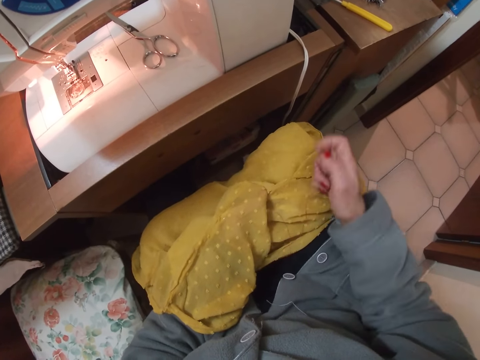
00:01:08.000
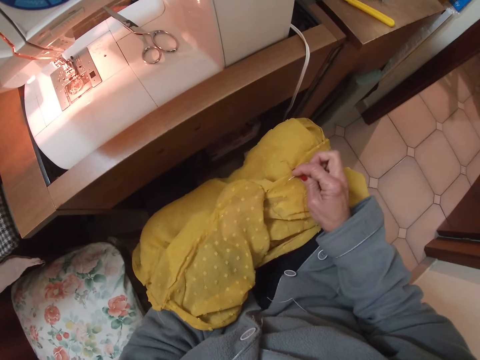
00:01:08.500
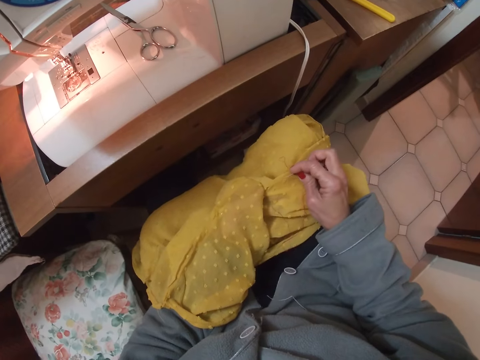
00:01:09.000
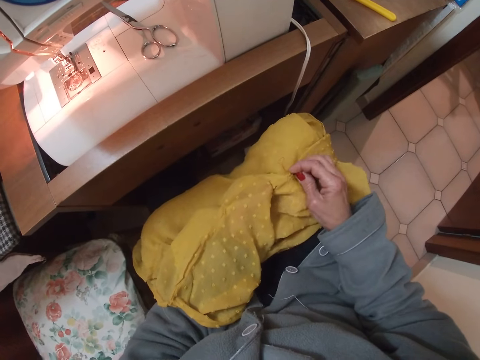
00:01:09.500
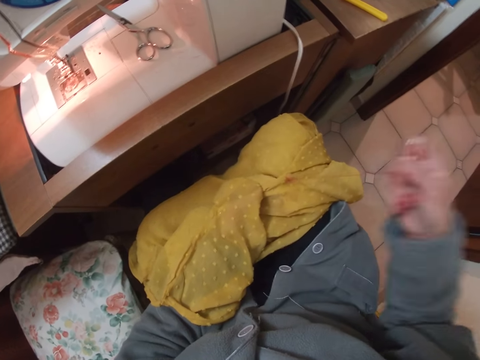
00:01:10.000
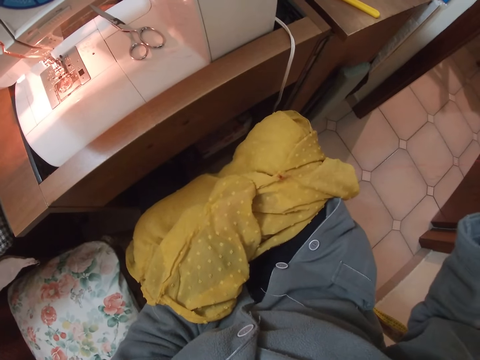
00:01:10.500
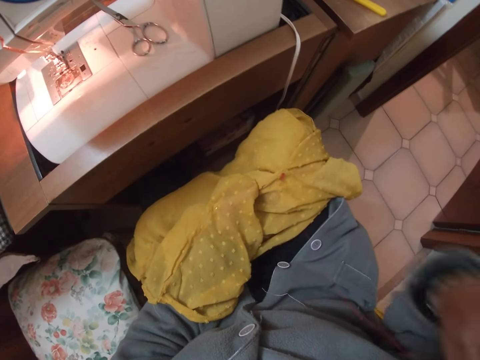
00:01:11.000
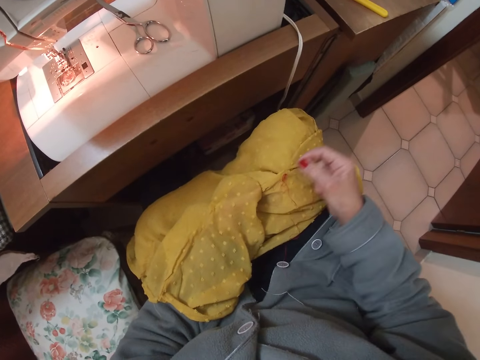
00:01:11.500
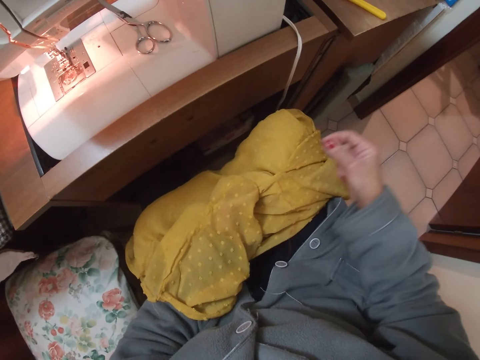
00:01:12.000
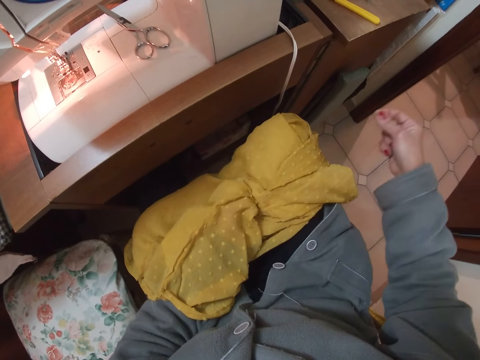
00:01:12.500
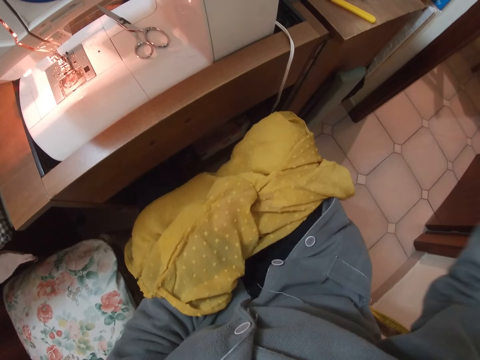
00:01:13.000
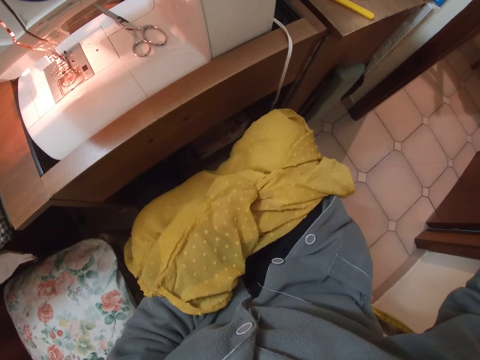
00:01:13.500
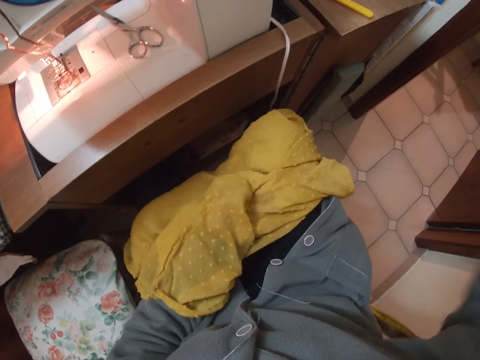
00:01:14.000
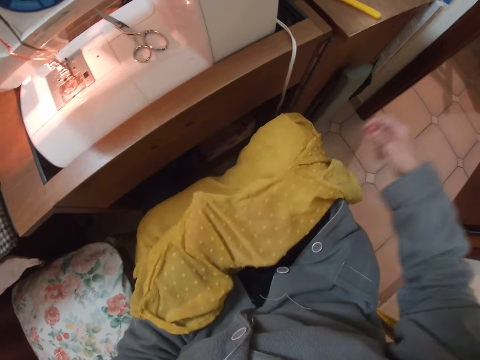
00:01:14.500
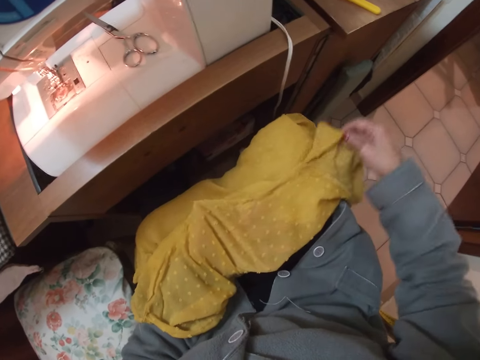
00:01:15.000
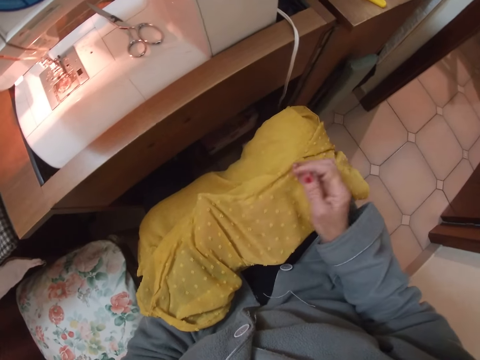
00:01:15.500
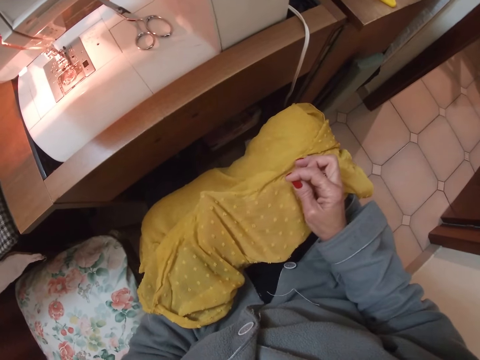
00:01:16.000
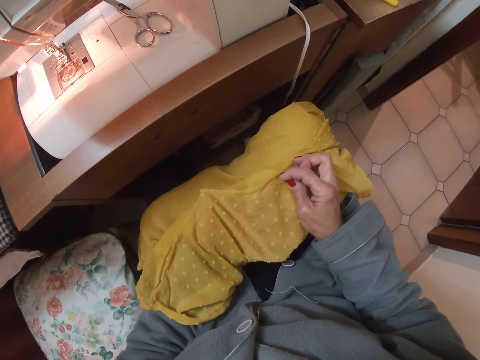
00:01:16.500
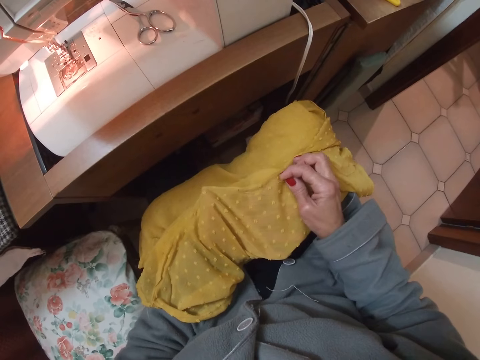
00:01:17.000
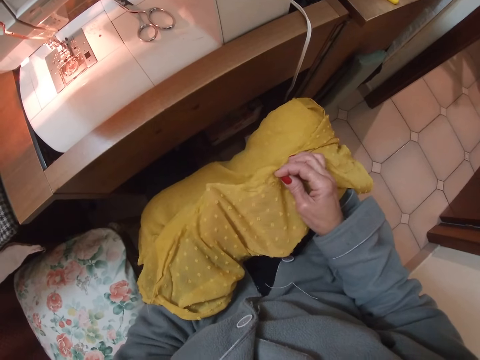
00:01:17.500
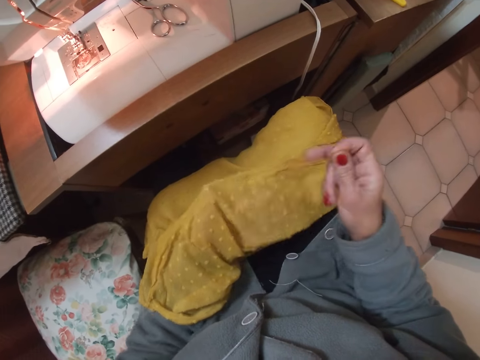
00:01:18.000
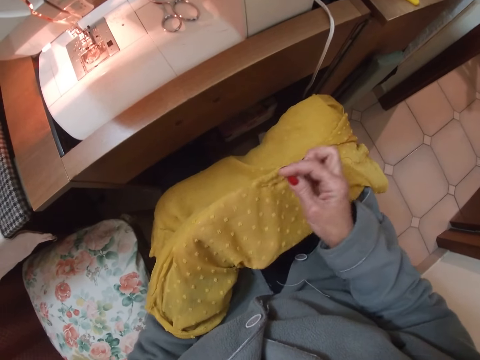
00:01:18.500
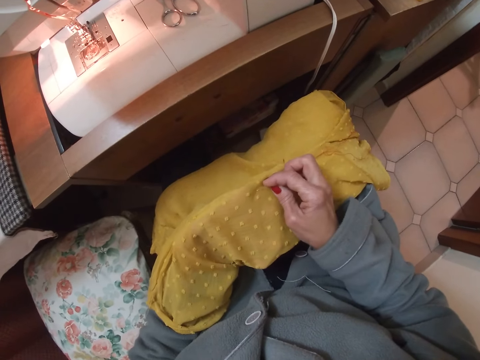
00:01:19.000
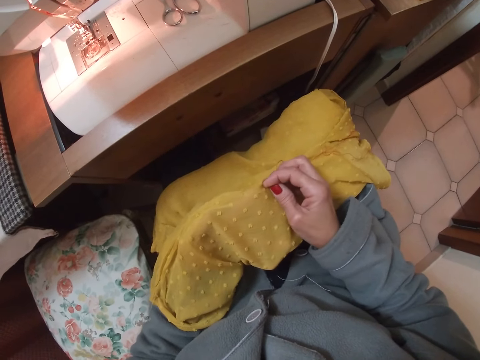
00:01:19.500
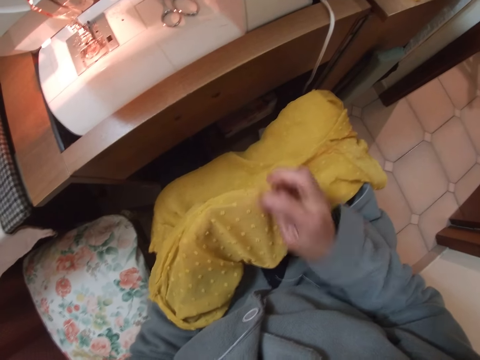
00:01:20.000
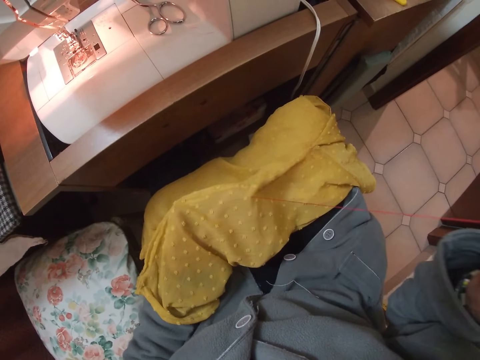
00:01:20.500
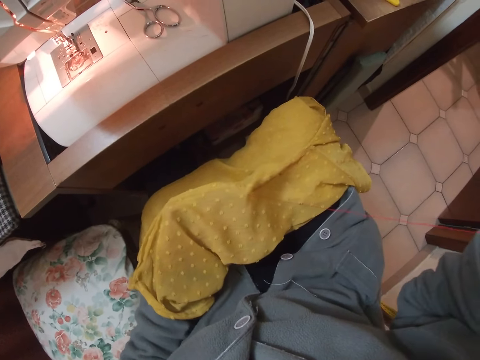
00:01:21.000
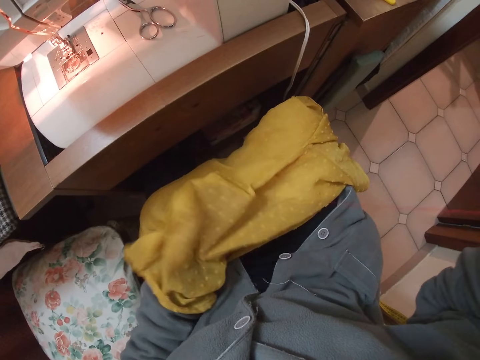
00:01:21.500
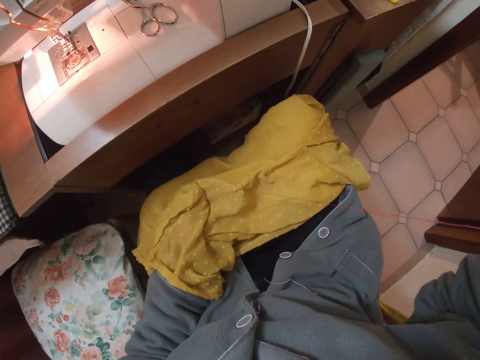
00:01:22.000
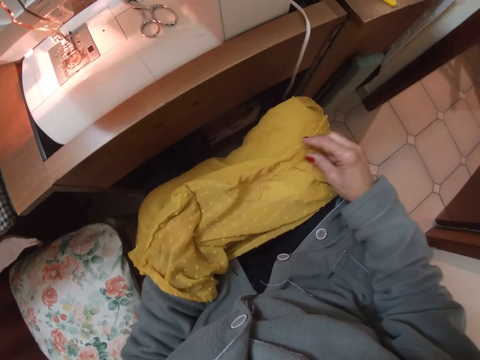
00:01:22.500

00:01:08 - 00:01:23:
The camera wearer sews the cloth with the needle and thread.

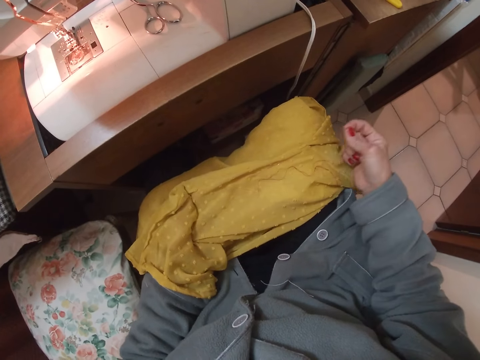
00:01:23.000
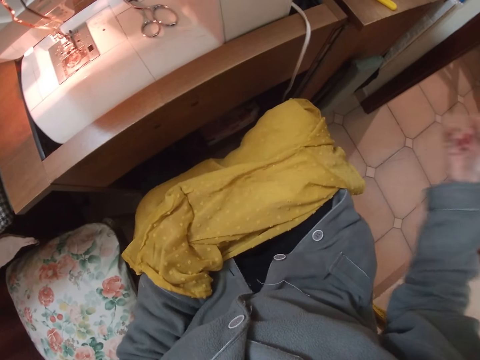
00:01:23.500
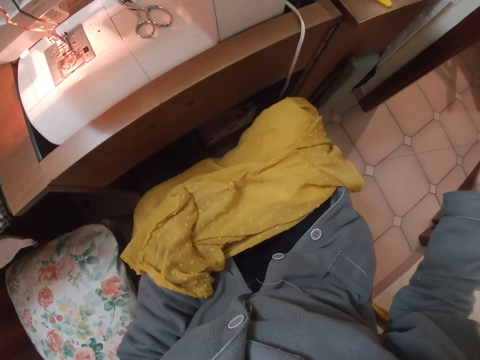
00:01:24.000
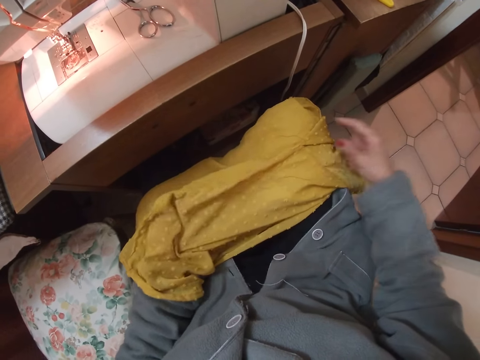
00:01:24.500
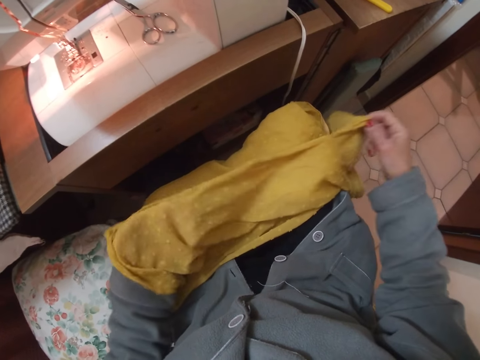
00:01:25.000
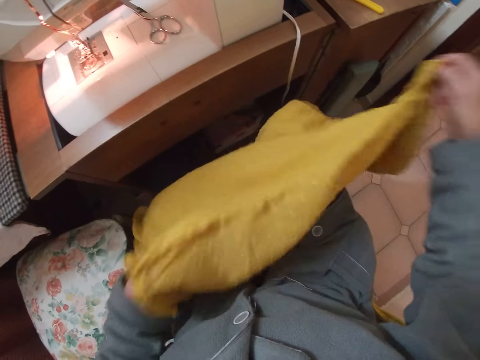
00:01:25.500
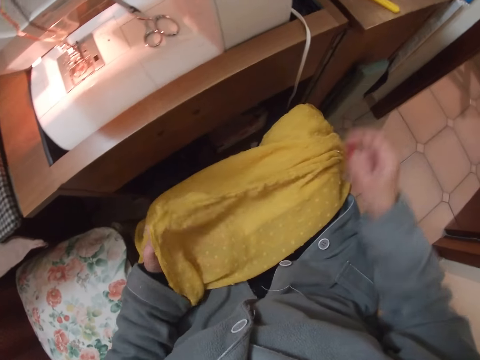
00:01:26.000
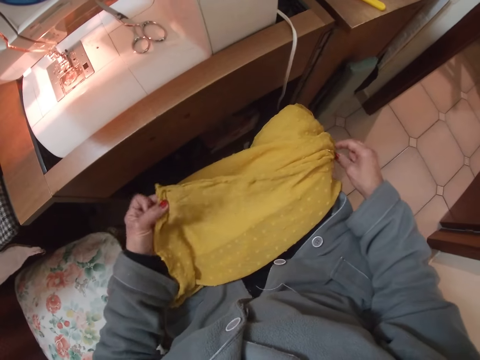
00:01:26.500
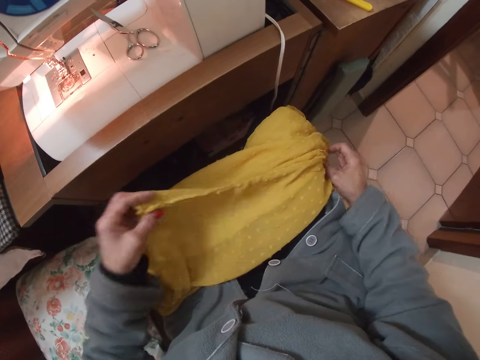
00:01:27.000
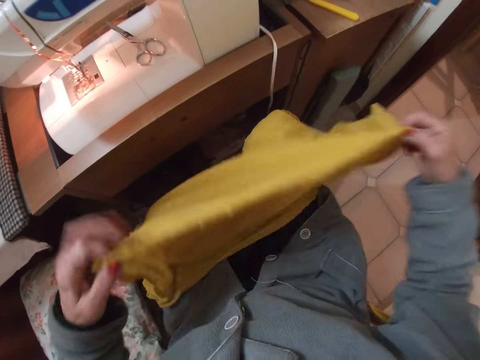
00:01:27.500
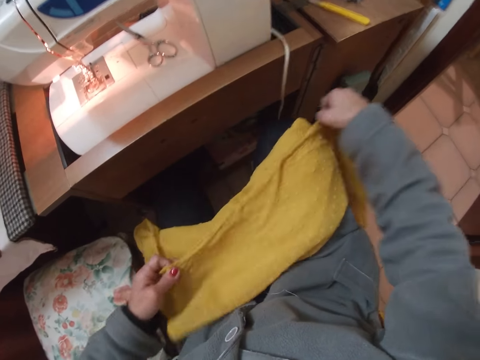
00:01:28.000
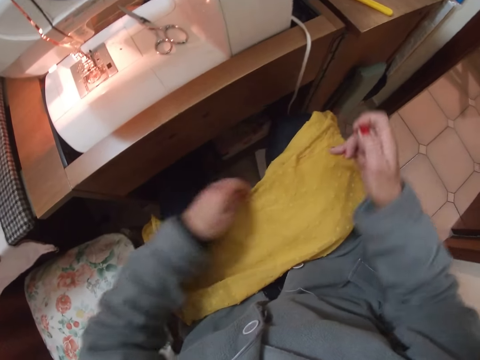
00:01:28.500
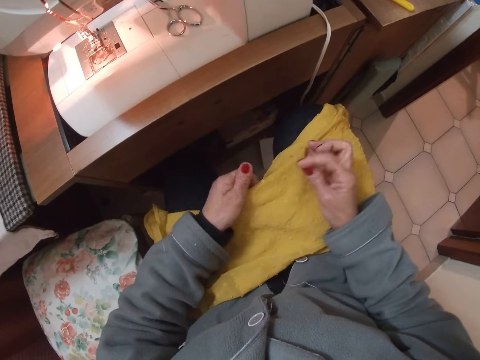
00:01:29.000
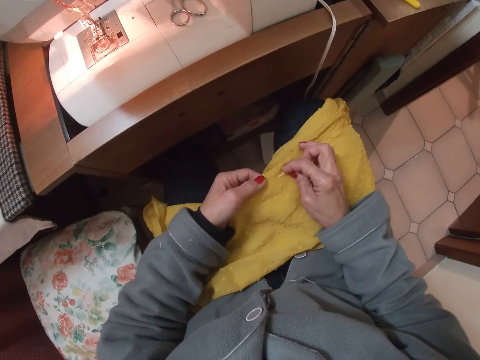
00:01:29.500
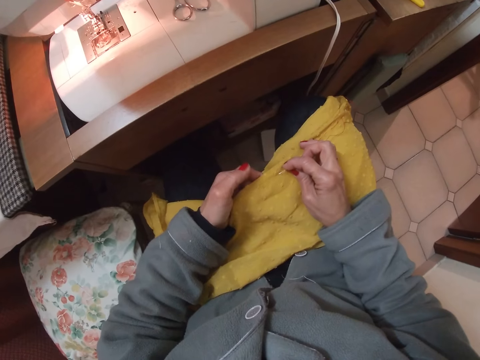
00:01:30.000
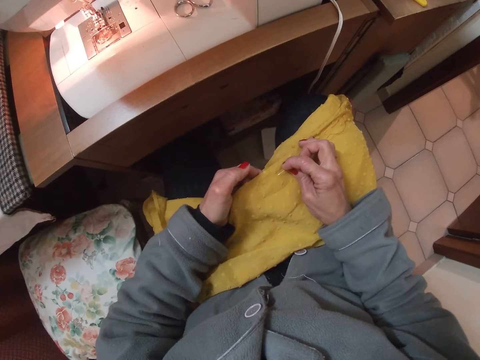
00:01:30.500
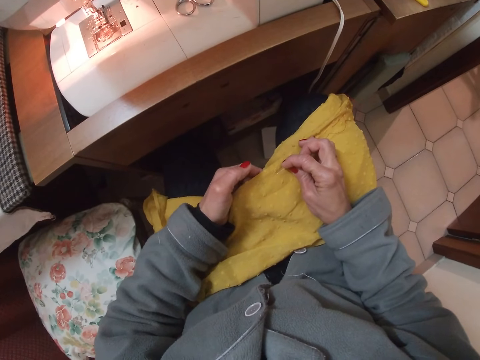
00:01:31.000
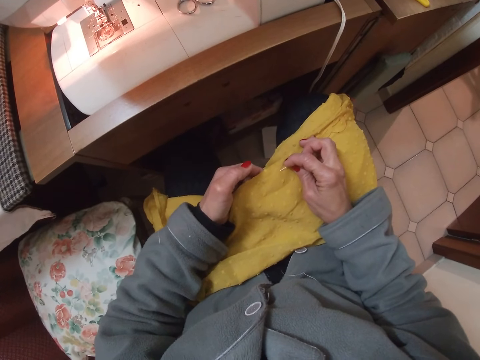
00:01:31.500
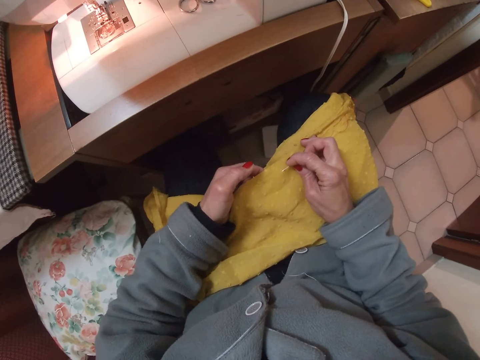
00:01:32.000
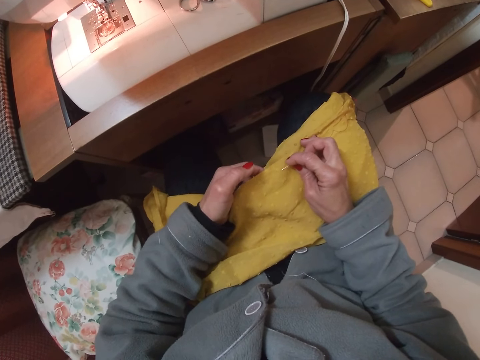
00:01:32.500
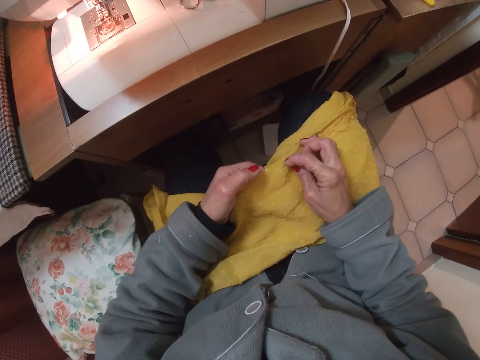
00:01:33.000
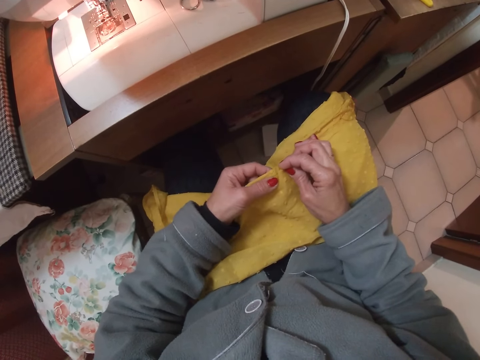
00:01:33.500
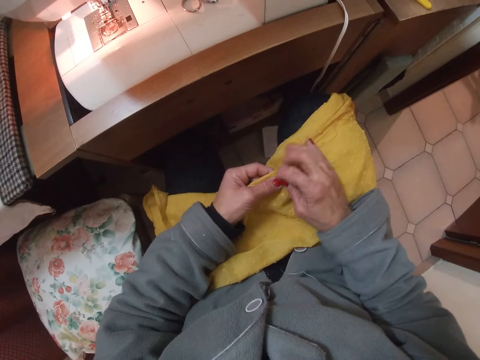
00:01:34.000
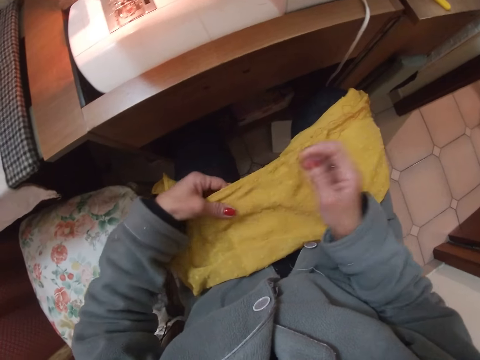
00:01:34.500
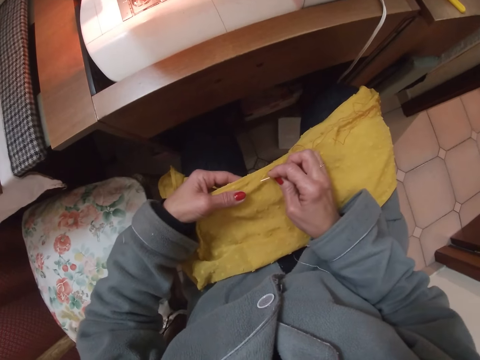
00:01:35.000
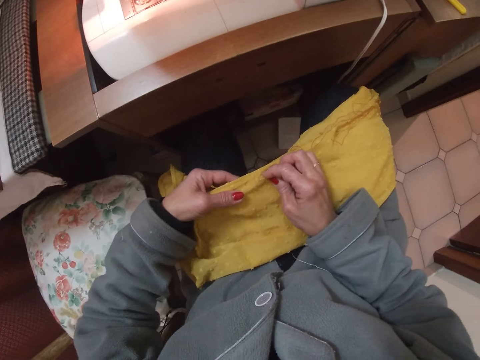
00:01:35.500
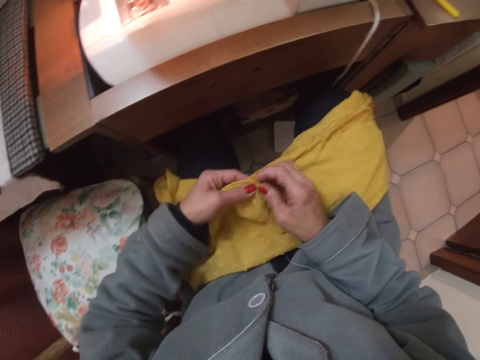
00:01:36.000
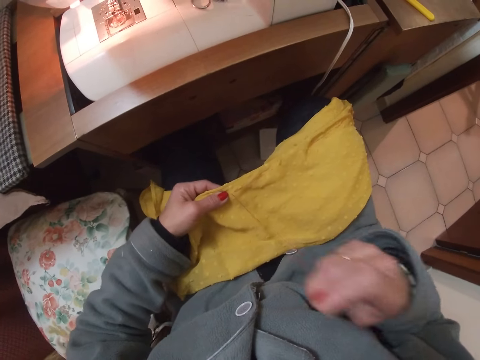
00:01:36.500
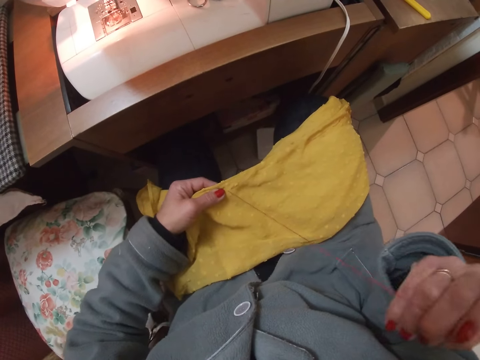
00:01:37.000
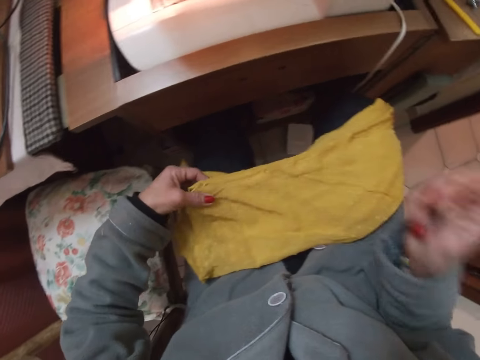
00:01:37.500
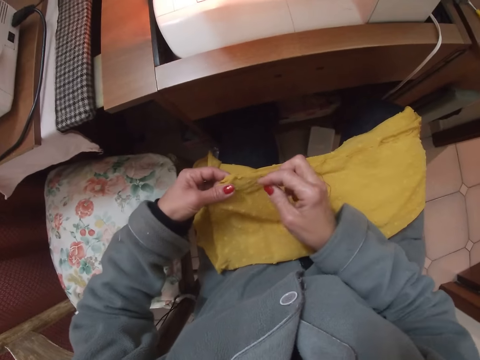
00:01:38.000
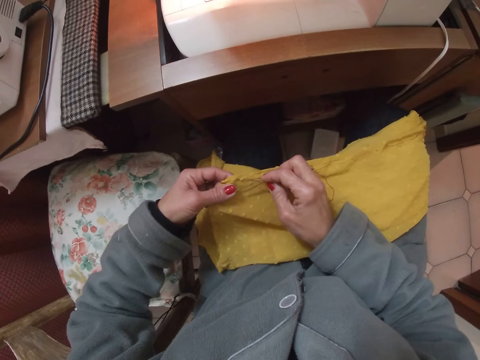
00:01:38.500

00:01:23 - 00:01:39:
The camera wearer lifts the blouse. They put the blouse on the laps. They lift the blouse. They put the blouse on the laps. They sew the blouse.
